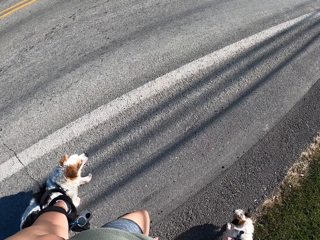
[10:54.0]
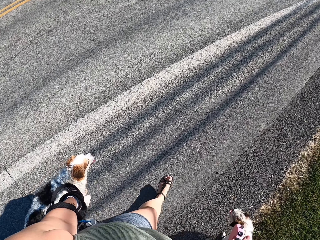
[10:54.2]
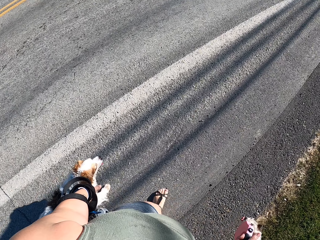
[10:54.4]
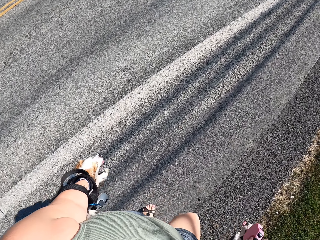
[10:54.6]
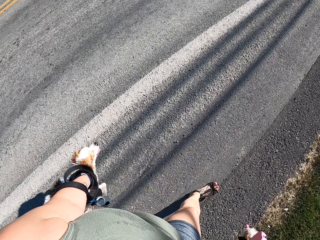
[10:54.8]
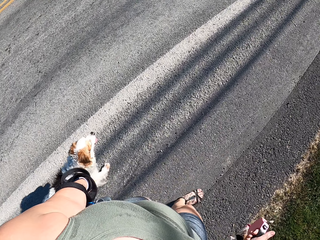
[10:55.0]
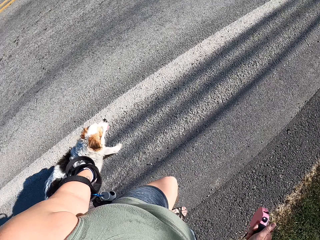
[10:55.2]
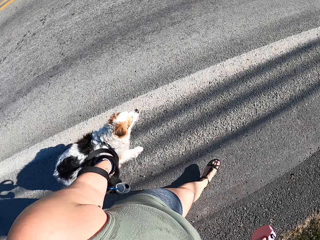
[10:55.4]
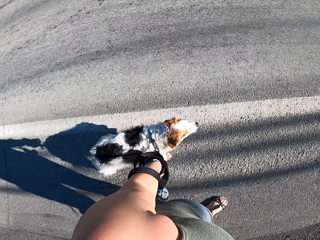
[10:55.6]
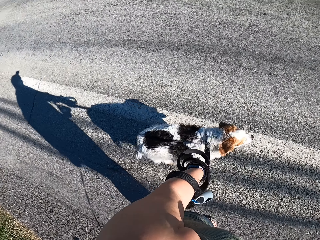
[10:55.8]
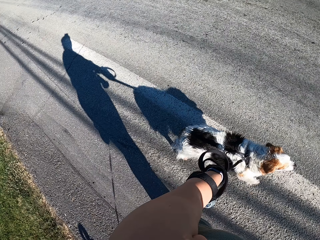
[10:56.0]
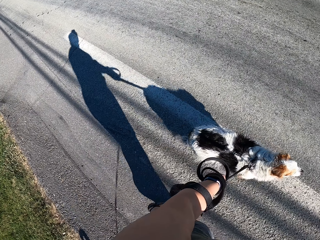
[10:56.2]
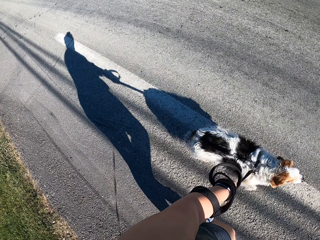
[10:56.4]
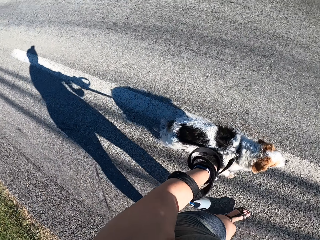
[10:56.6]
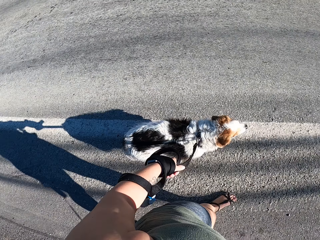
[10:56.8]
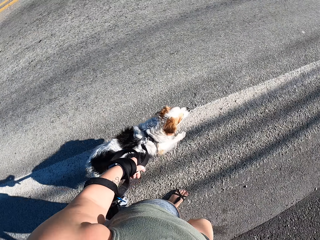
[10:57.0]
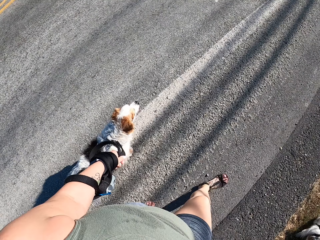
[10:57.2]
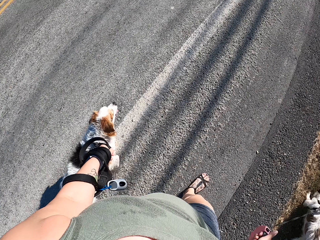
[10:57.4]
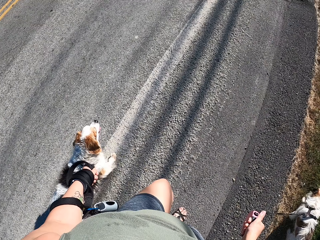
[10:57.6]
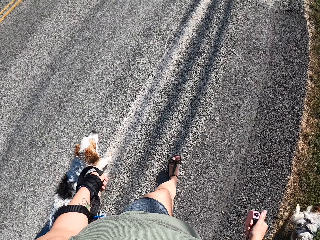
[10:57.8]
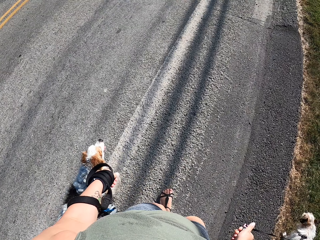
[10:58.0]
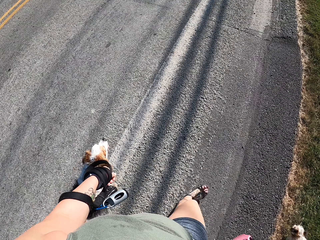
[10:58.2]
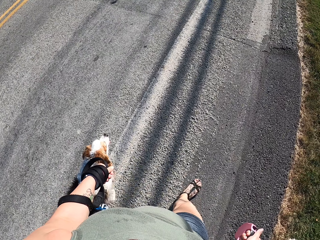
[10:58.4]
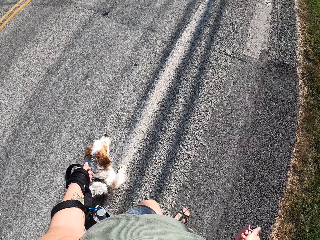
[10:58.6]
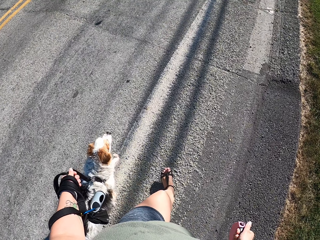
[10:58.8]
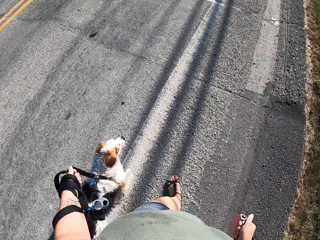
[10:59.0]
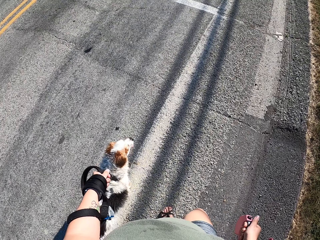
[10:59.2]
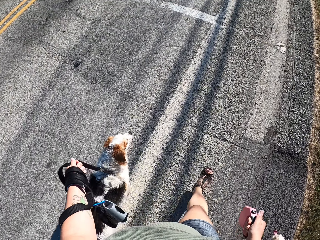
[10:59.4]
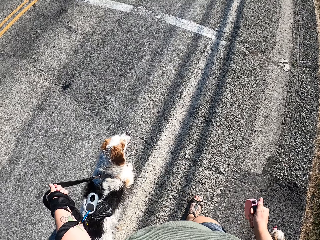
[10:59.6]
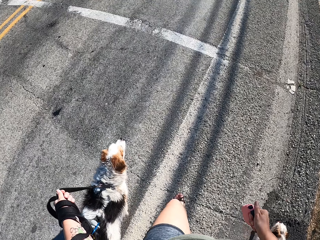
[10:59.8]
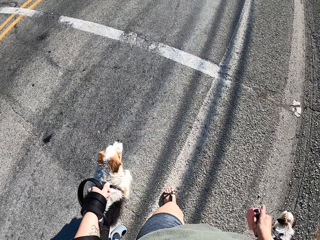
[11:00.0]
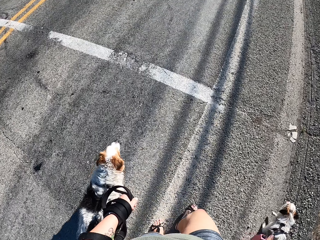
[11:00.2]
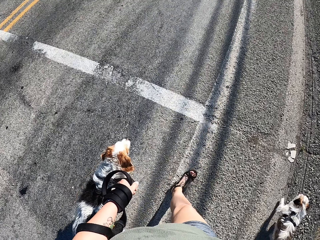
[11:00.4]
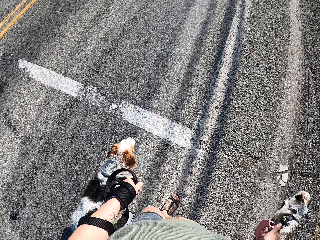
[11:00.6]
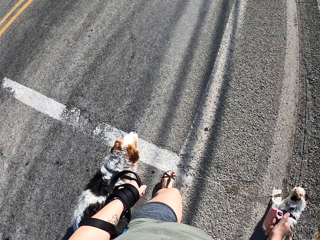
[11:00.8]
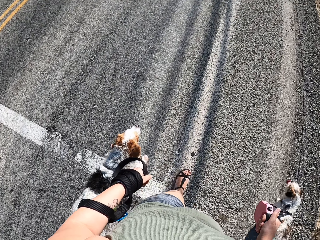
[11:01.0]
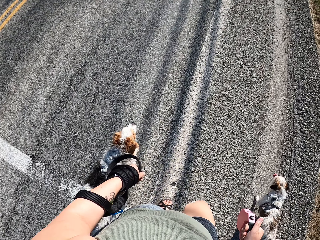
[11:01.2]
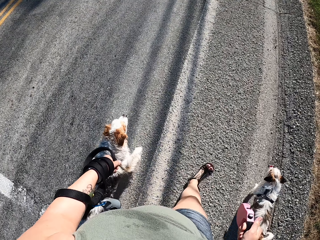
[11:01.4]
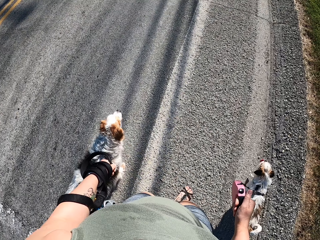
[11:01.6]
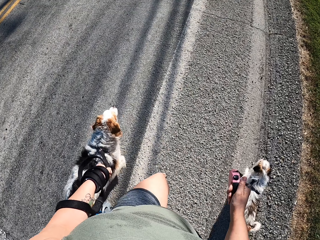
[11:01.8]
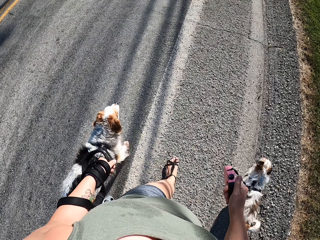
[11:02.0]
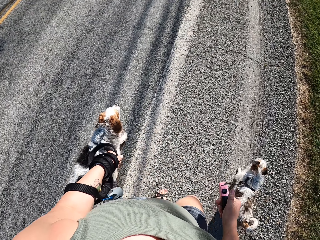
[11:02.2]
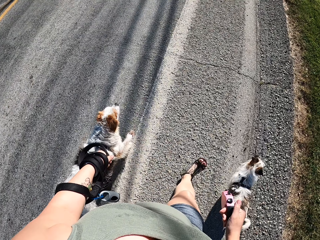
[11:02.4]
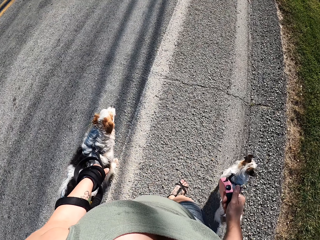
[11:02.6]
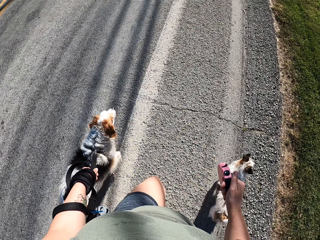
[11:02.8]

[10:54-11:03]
The camera wearer dog walks on the road. She turns her head to her left. She dog walks on the road.

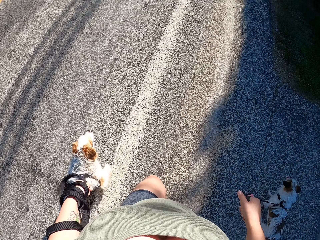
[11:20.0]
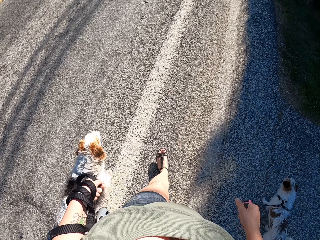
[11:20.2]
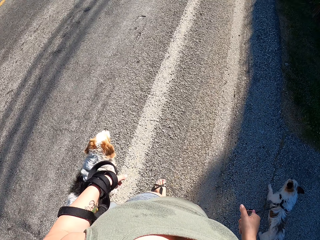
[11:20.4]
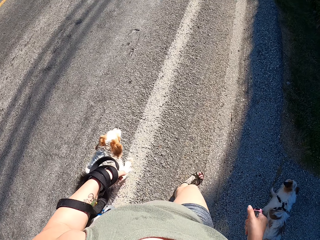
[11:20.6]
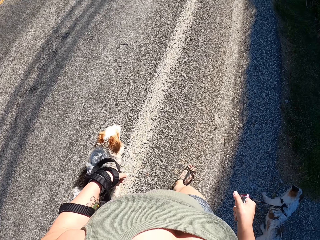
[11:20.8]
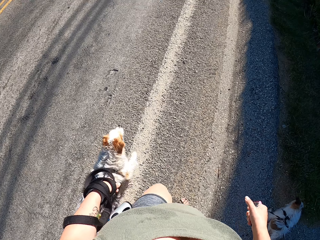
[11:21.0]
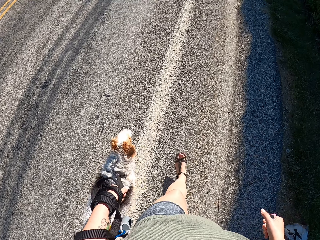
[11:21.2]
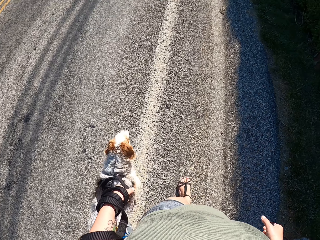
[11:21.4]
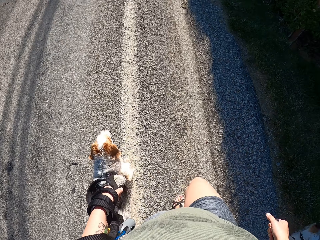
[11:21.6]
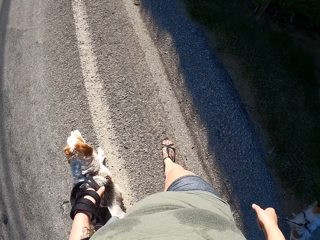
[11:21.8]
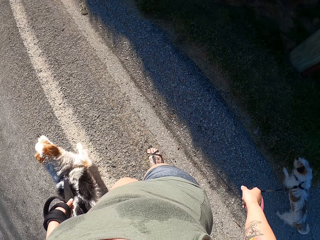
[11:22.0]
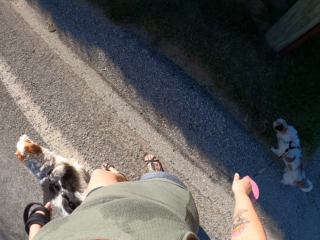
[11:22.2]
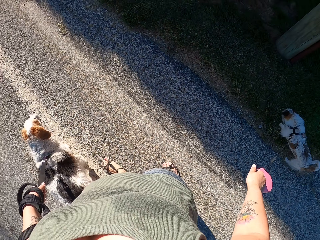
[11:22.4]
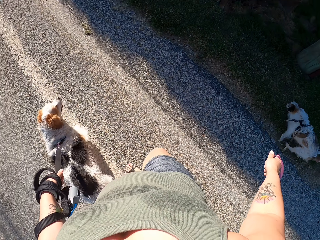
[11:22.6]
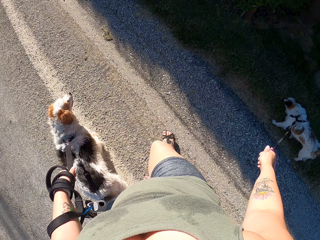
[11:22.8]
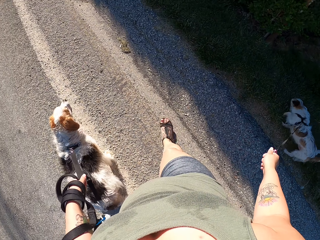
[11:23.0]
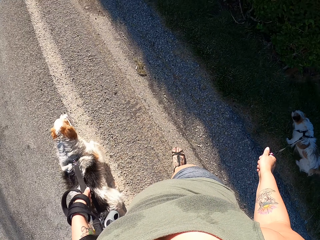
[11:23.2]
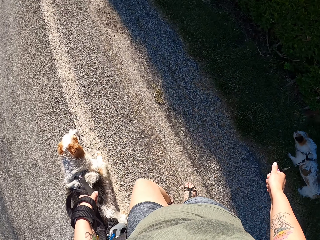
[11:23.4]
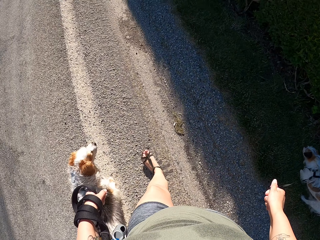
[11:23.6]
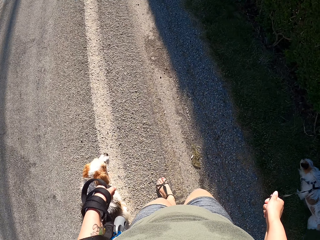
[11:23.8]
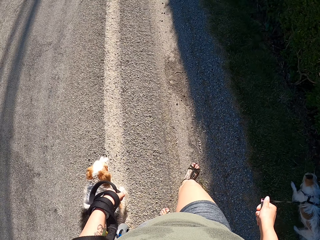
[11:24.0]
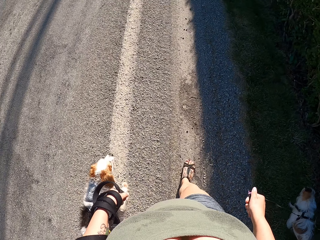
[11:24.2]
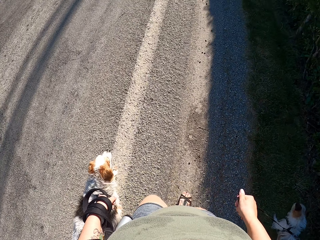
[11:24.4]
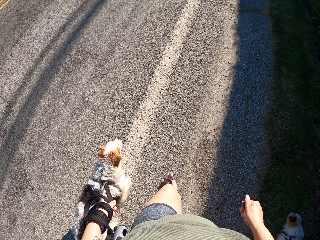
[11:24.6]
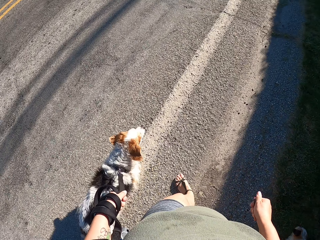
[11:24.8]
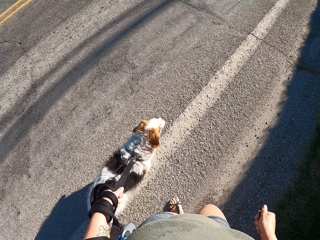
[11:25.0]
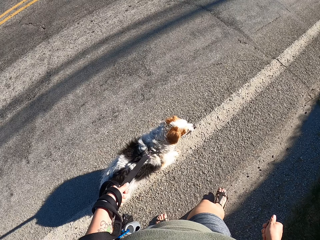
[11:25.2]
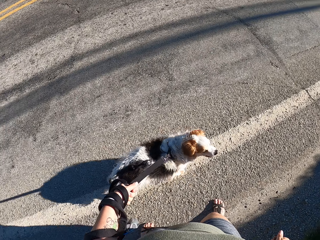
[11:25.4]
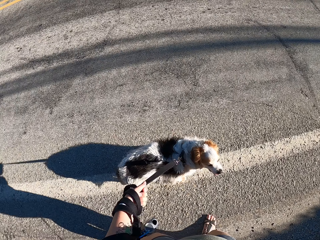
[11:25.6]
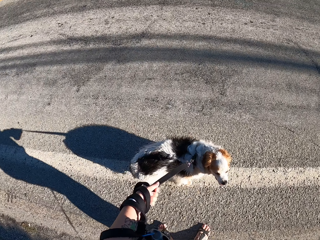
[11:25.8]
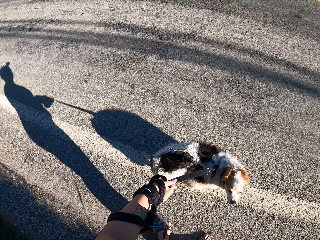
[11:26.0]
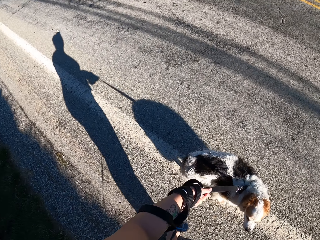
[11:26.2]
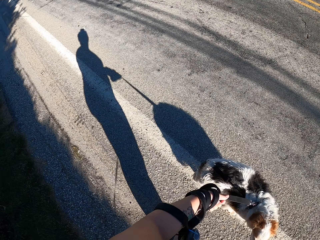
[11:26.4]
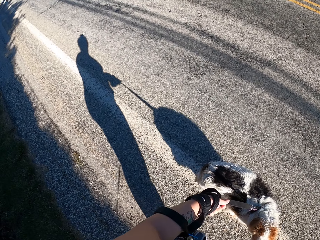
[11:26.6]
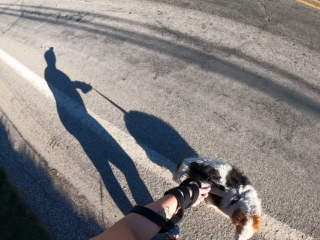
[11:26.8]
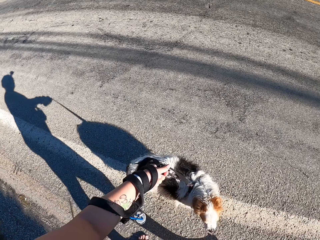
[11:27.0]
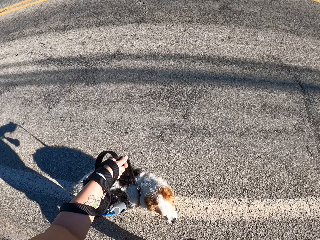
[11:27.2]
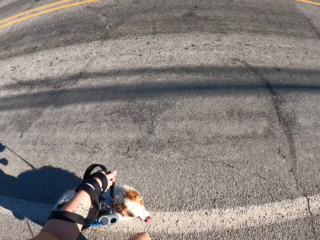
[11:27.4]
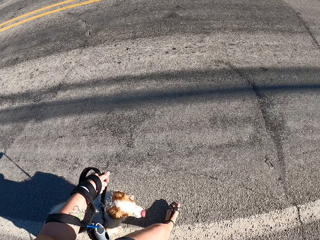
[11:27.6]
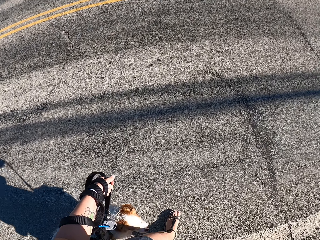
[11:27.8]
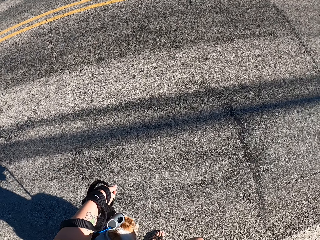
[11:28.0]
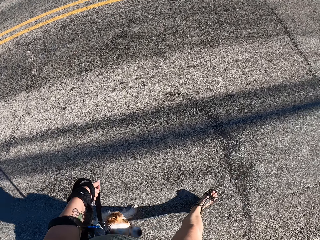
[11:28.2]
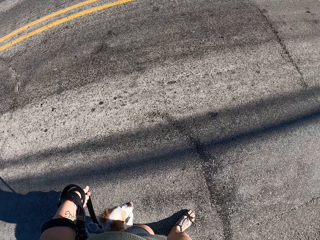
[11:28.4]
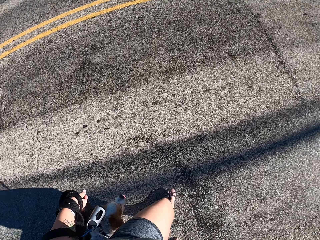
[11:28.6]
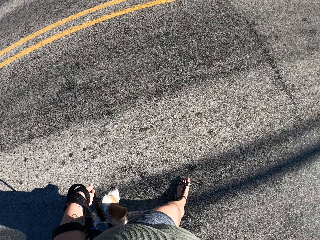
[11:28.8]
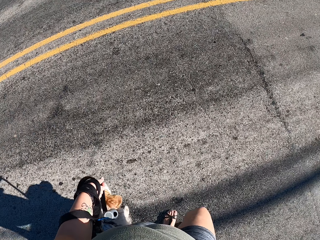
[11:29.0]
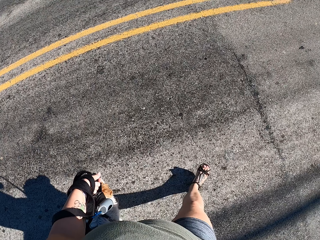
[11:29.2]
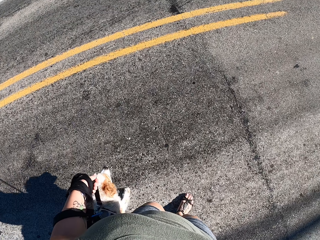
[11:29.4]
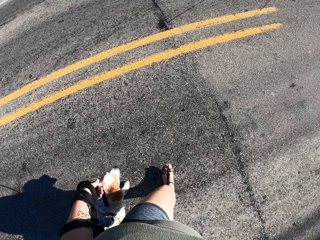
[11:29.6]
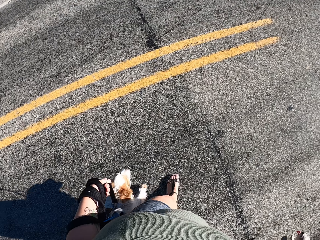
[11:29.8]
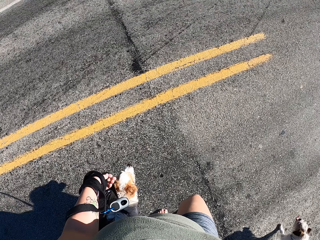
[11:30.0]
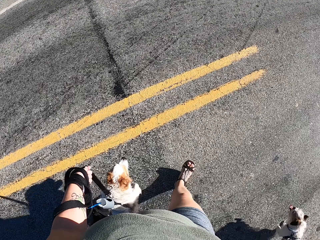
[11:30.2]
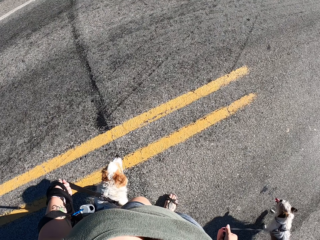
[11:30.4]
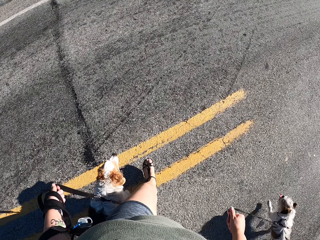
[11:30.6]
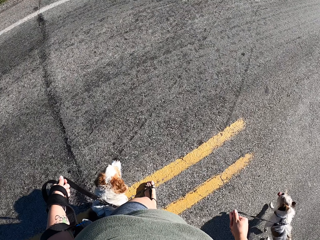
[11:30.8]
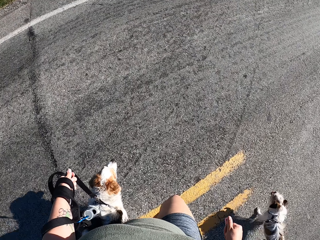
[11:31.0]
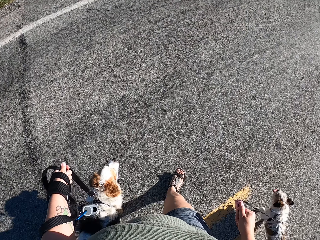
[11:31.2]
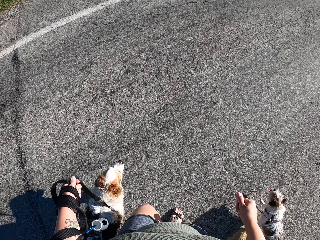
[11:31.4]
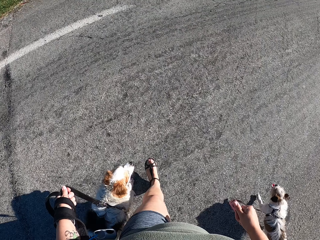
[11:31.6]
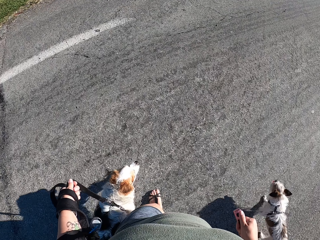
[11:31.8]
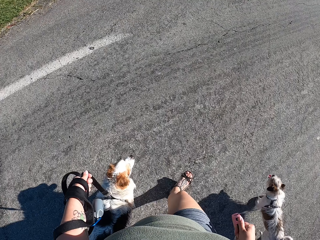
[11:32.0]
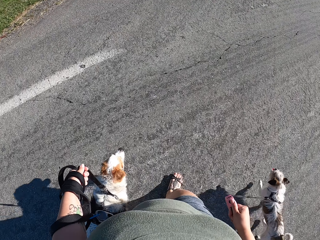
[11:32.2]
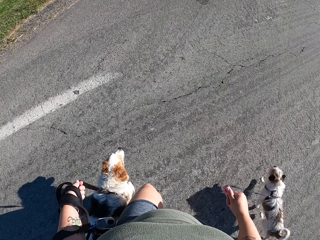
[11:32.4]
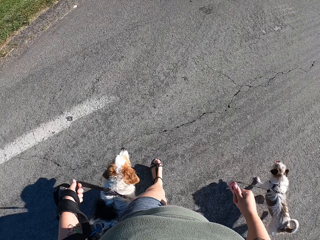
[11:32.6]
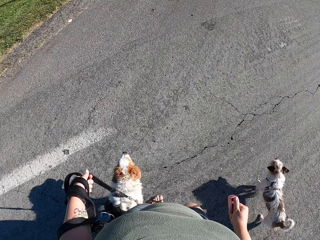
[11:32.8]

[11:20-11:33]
The camera wearer turns her head to her right. She dog walks on the road. She turns to her left. She looks around the road. She walks the dogs on the road.
